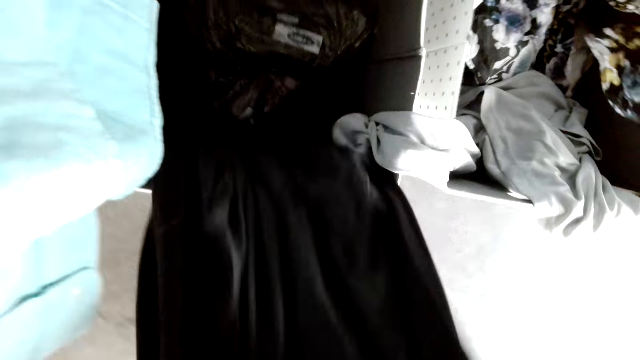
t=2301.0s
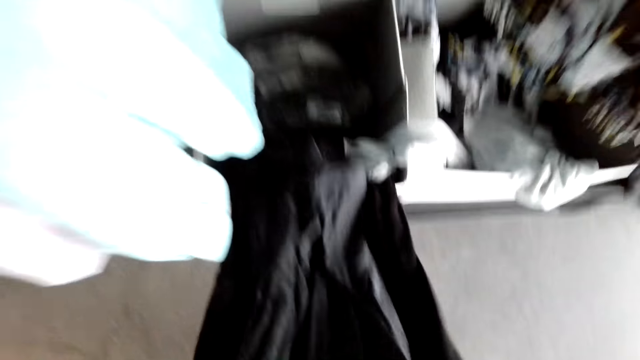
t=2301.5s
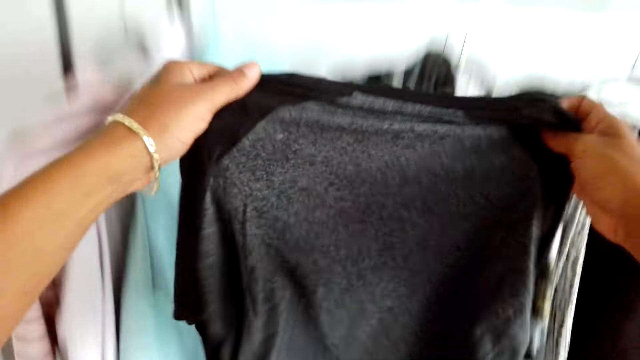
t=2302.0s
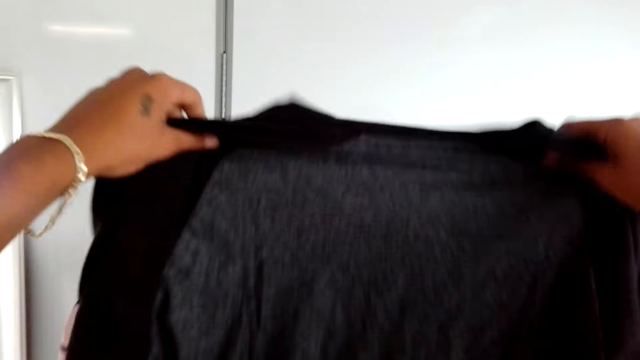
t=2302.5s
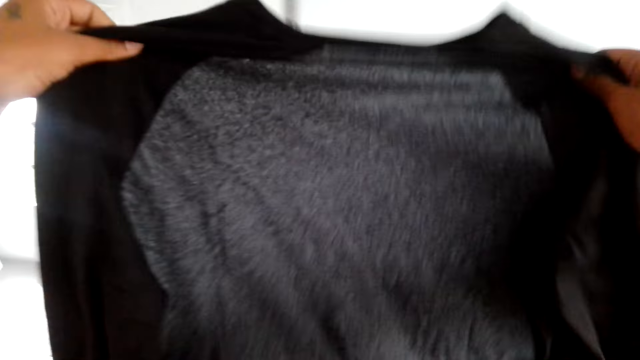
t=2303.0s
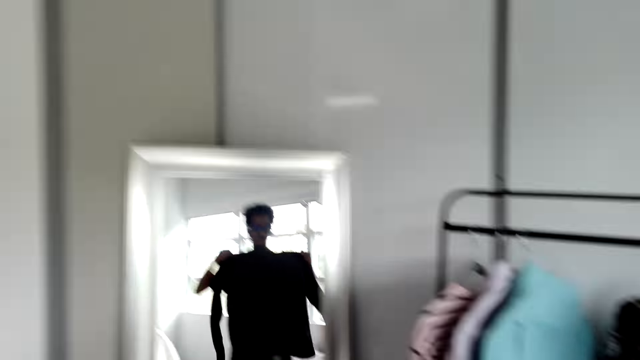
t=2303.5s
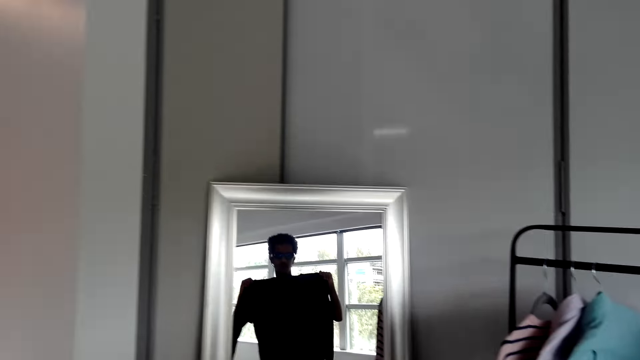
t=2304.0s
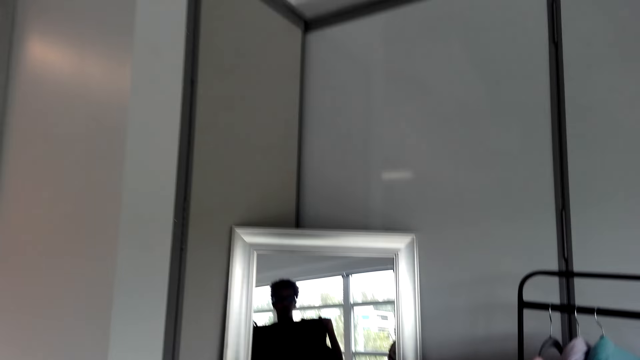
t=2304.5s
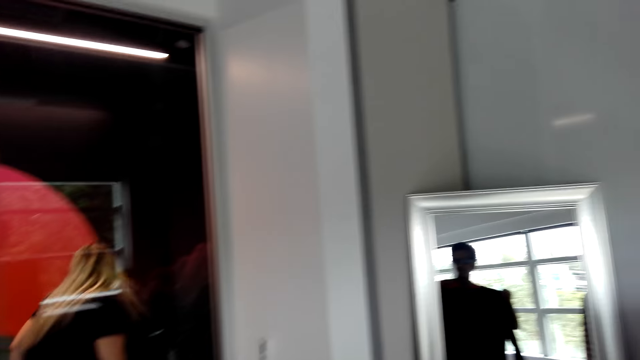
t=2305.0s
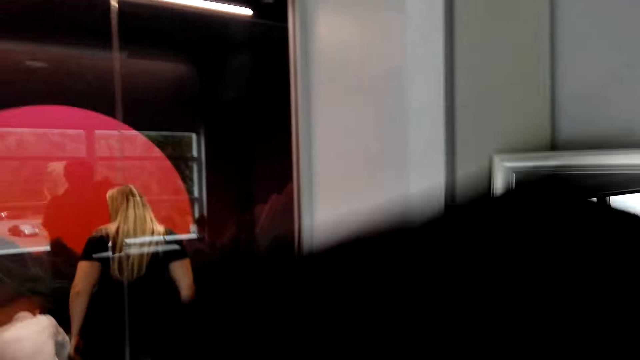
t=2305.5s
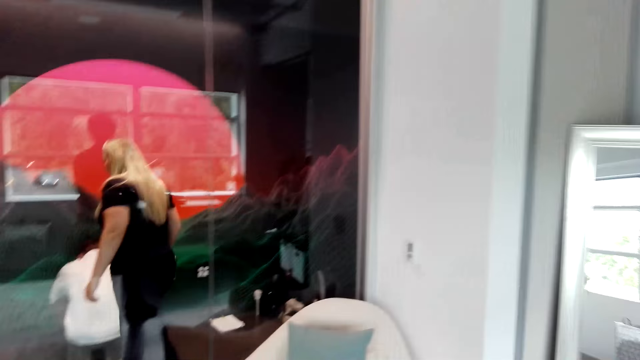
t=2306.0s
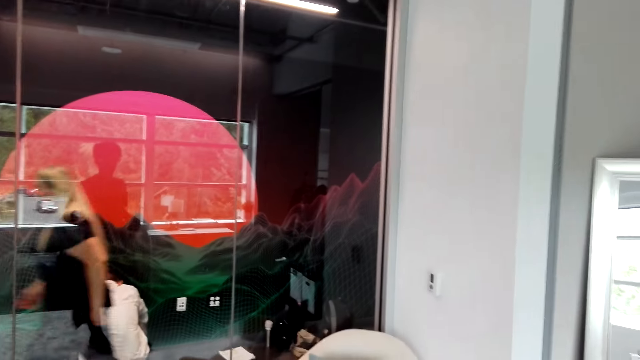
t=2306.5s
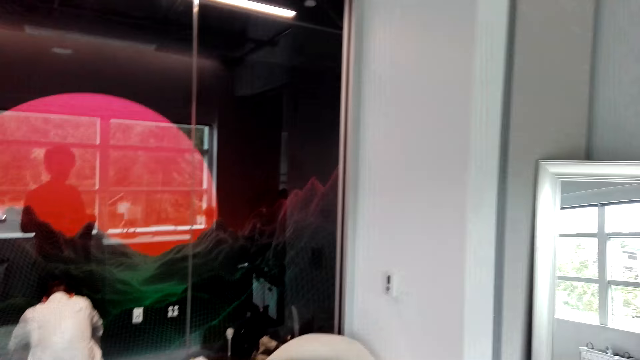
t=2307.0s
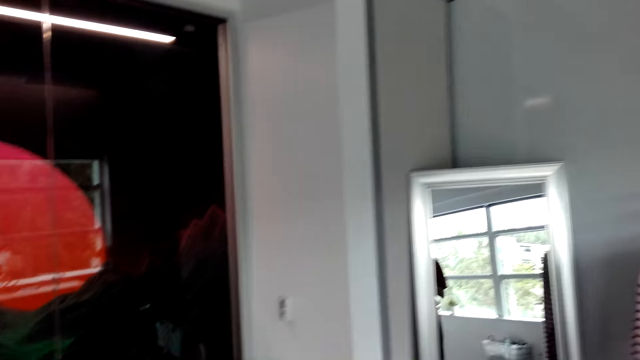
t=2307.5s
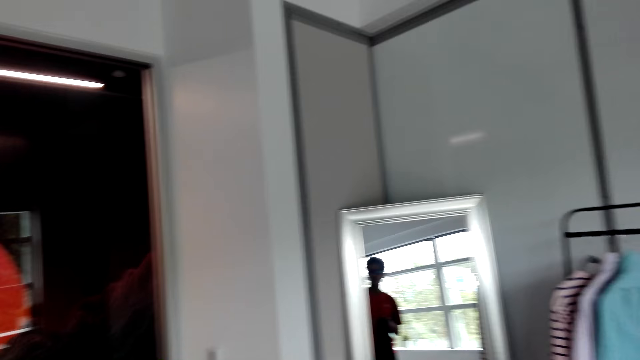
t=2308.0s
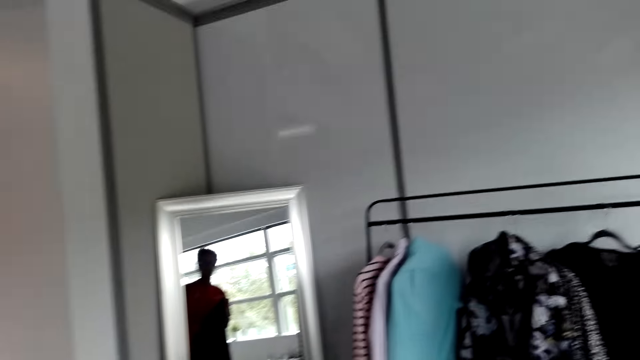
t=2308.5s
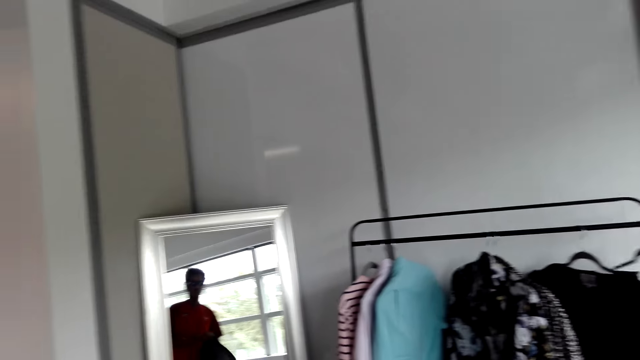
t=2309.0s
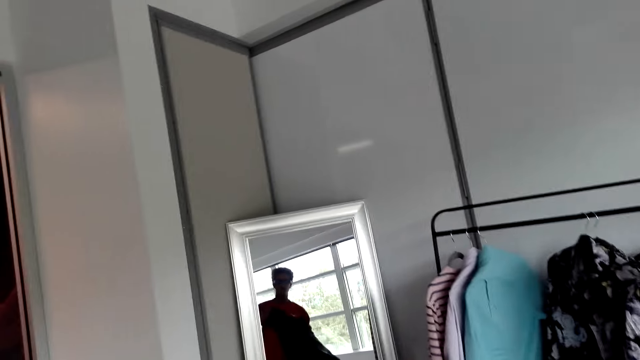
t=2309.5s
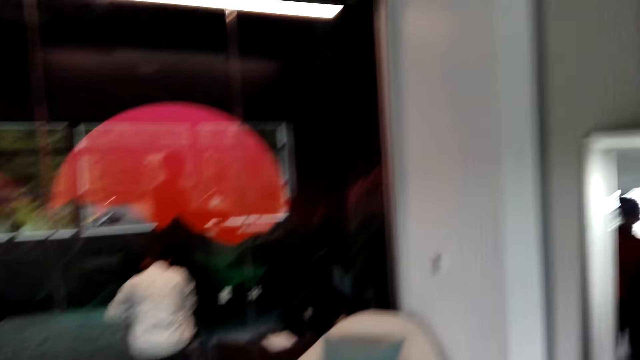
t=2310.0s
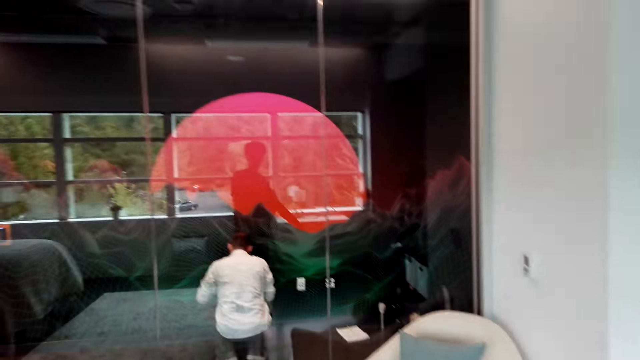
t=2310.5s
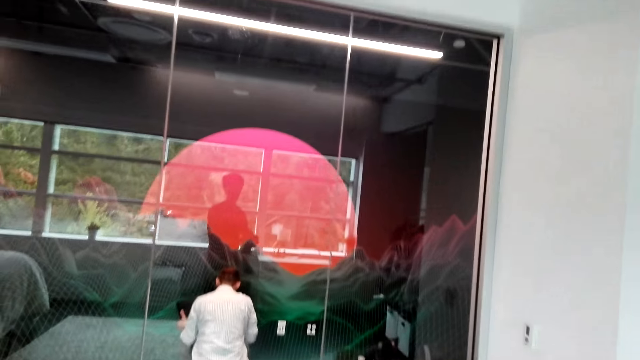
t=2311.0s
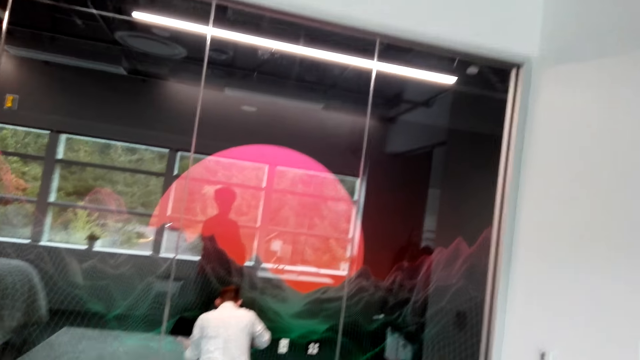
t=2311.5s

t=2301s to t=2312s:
The camera wearer holds the shirt up with his hands. He holds the shirt up to his chest. He wears the shirt.

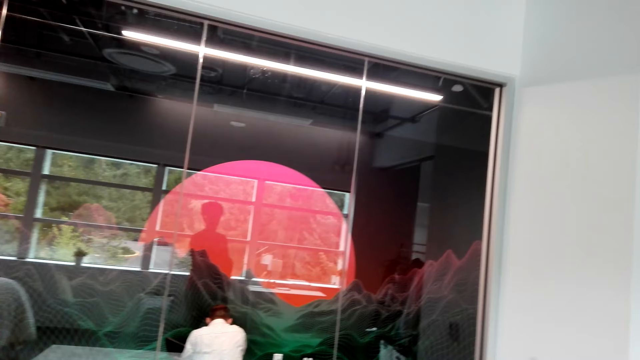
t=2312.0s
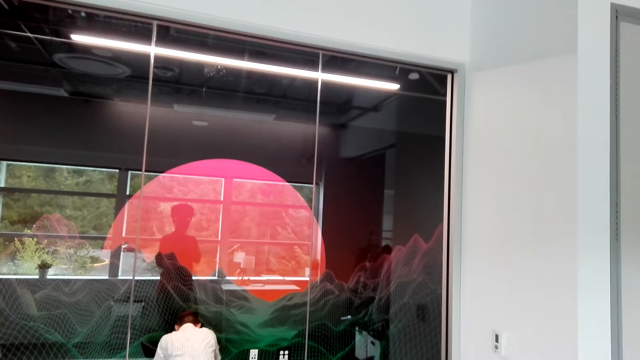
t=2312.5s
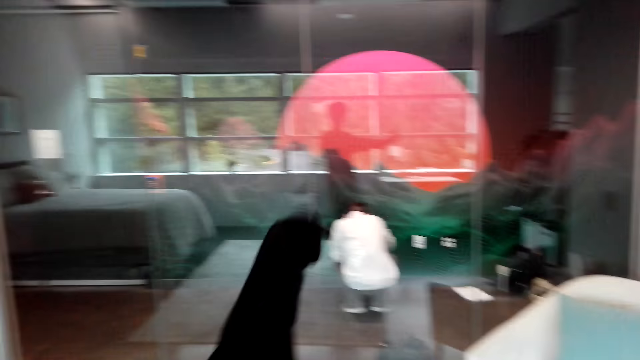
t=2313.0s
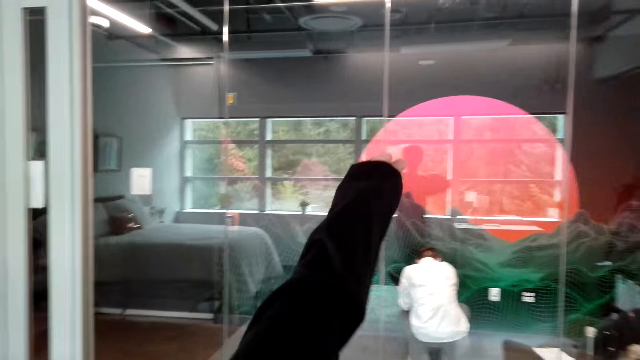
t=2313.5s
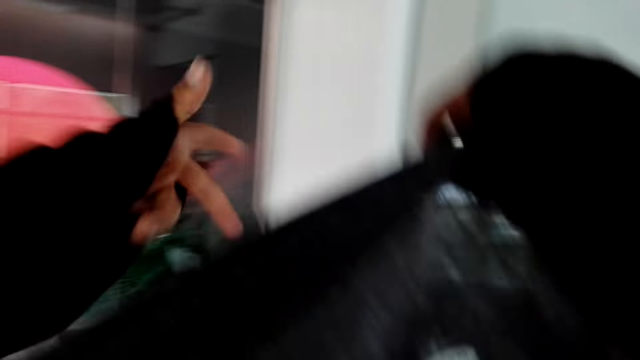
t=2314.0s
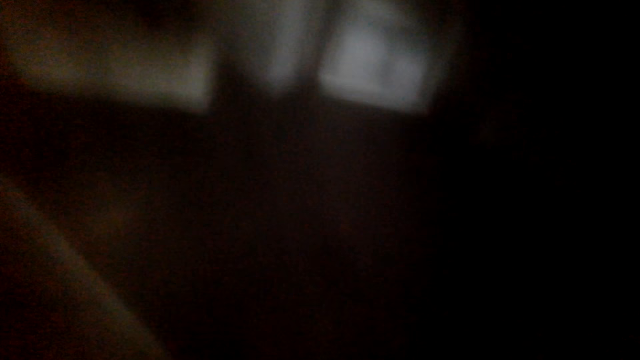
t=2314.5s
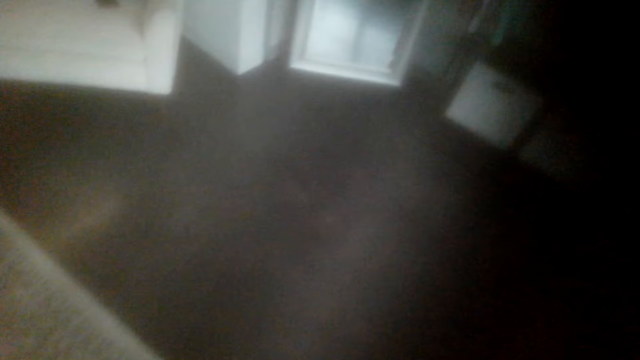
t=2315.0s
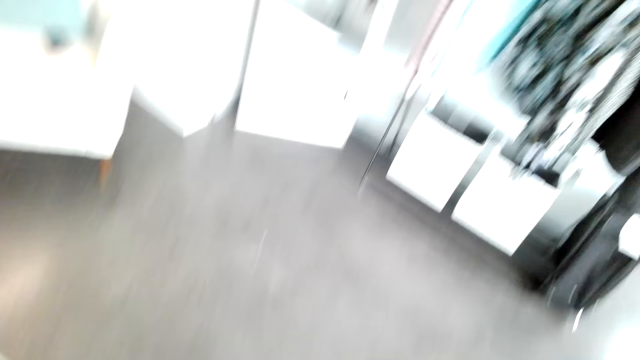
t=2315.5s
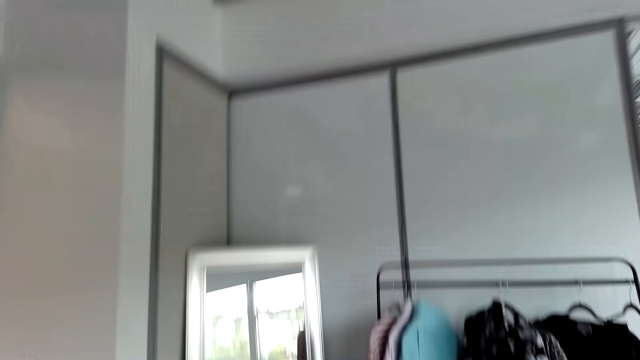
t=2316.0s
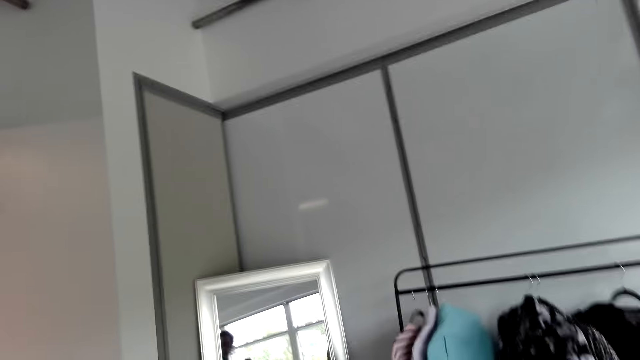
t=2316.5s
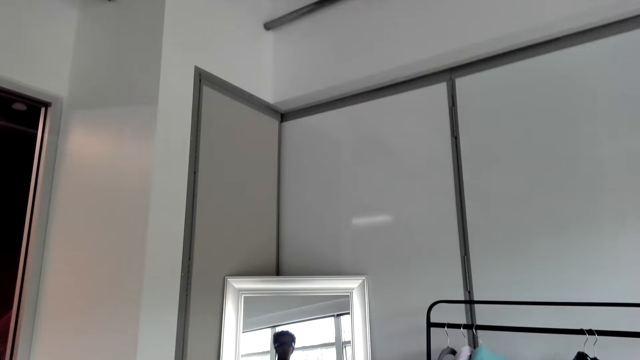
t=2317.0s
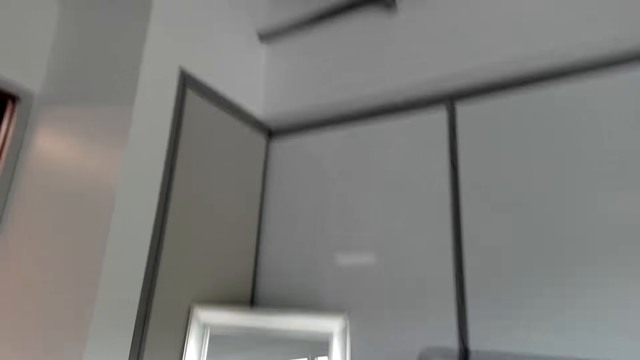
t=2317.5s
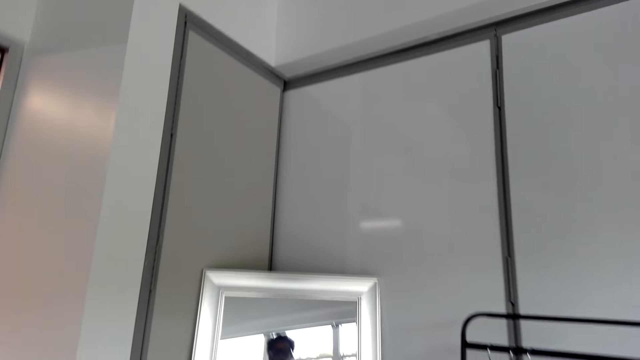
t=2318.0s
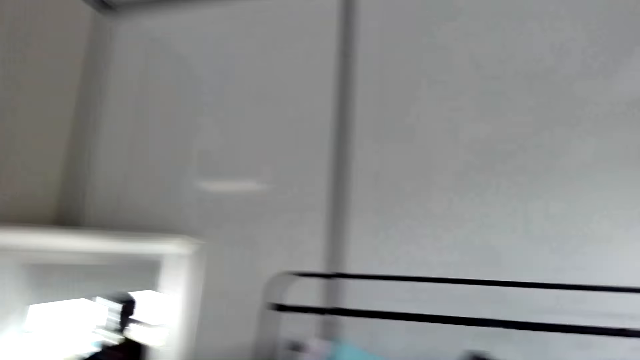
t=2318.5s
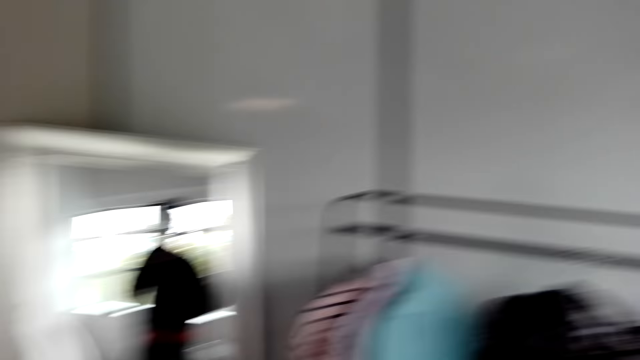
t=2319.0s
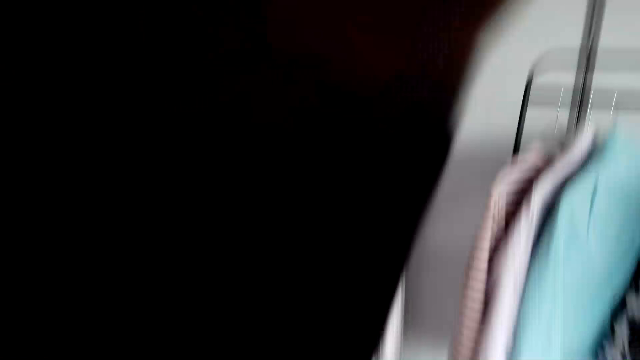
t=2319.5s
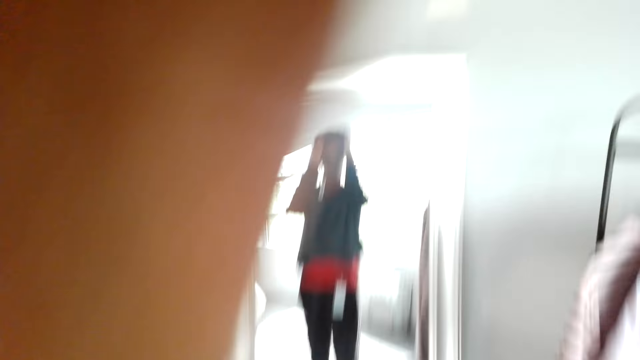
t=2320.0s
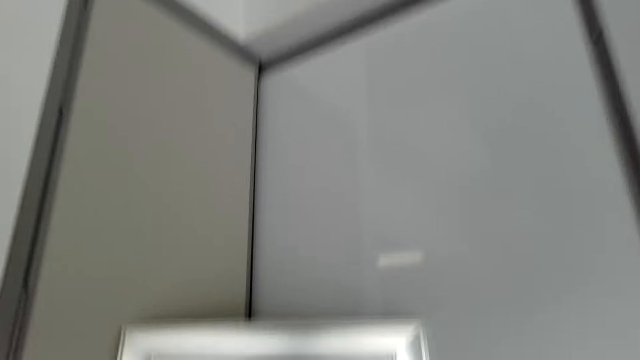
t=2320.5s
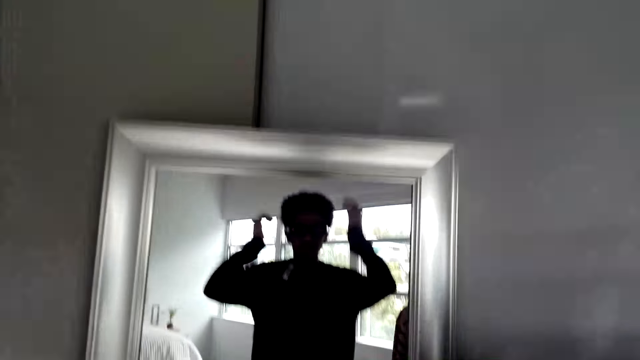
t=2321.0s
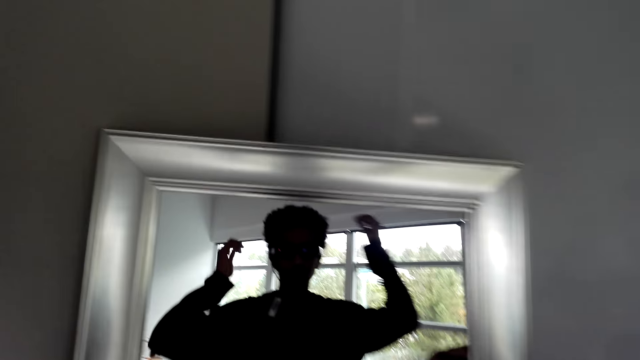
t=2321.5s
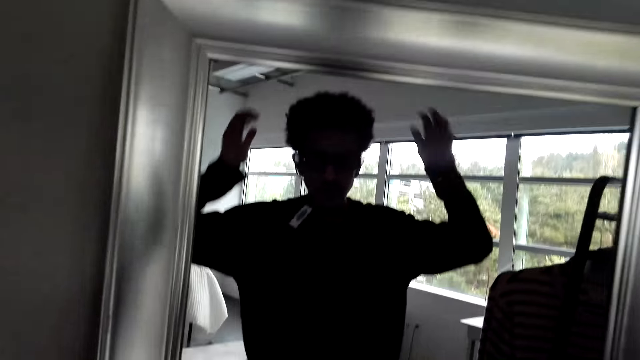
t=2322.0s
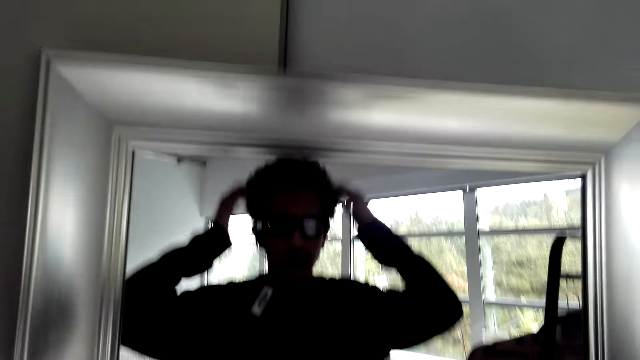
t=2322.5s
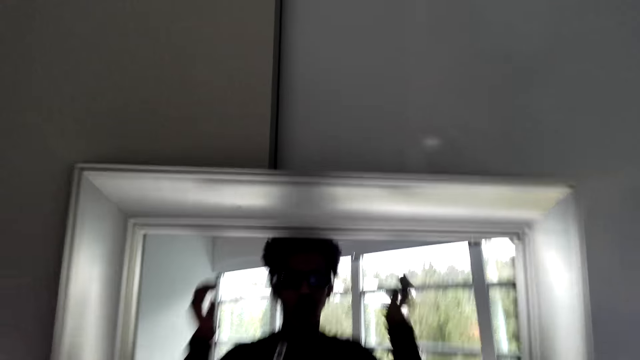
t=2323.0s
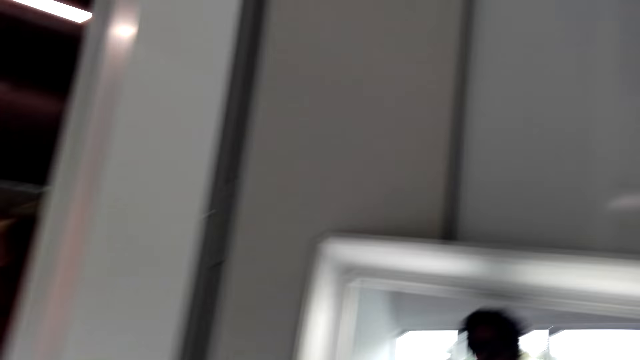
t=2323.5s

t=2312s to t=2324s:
The camera wearer puts on the clothes. He moves his hands. He touches his hair in front of the mirror.
